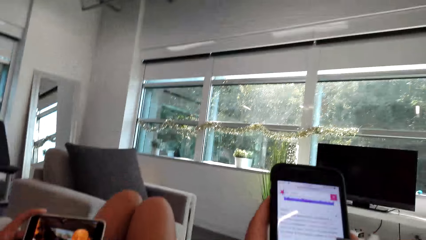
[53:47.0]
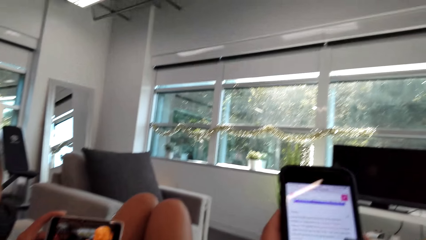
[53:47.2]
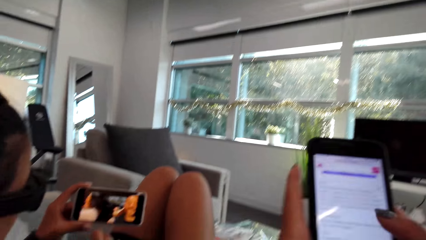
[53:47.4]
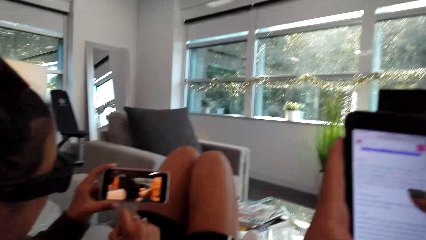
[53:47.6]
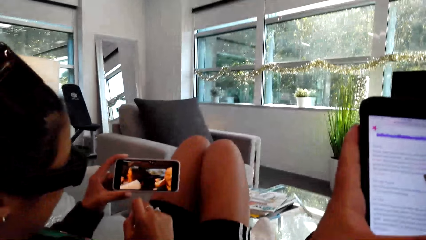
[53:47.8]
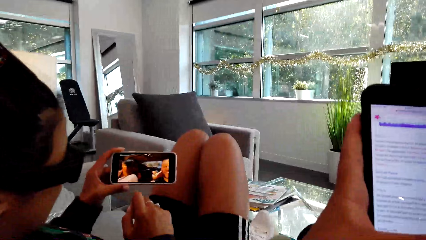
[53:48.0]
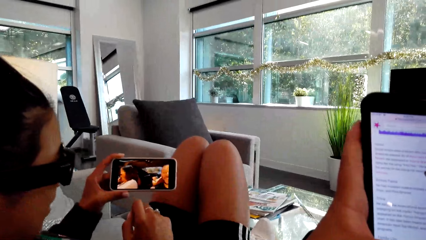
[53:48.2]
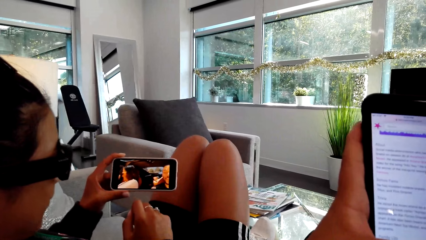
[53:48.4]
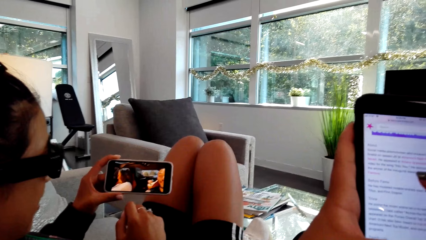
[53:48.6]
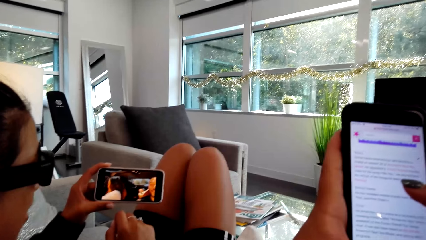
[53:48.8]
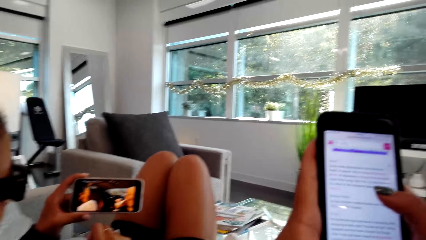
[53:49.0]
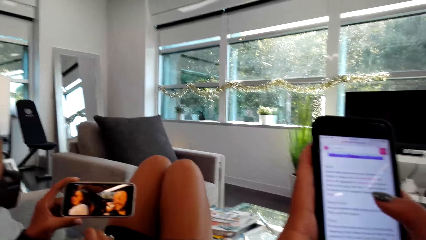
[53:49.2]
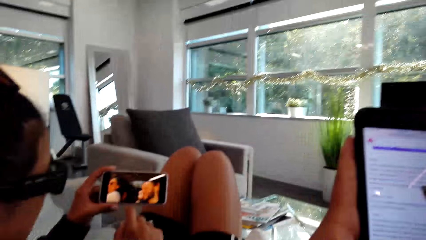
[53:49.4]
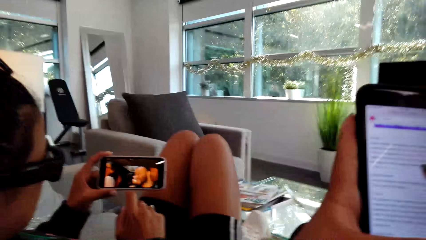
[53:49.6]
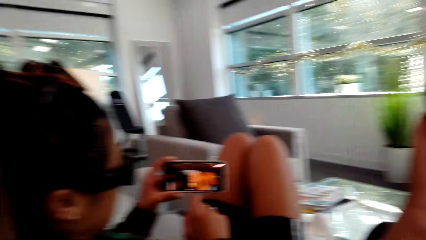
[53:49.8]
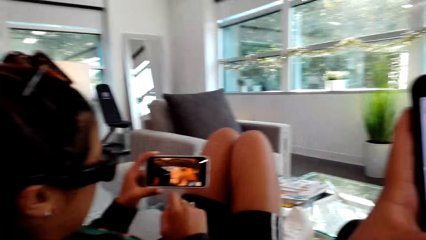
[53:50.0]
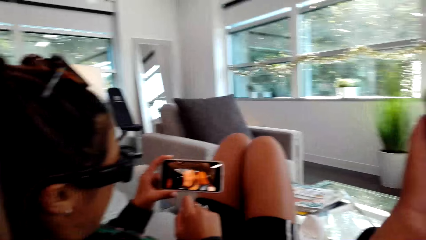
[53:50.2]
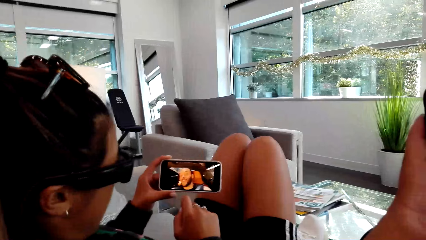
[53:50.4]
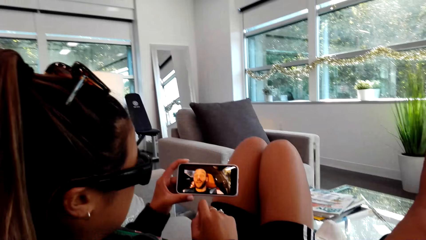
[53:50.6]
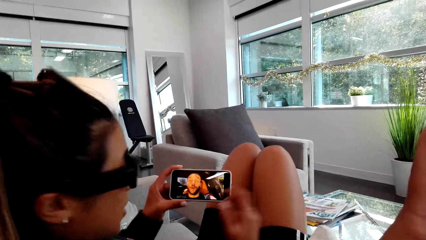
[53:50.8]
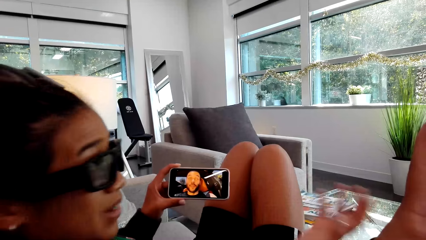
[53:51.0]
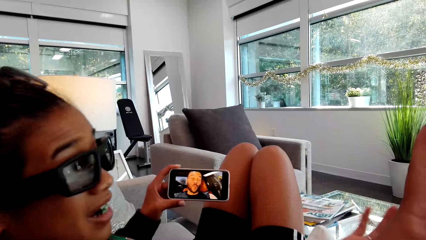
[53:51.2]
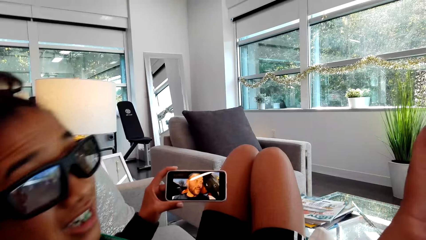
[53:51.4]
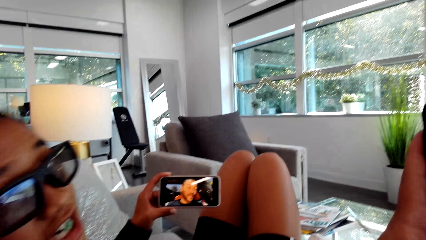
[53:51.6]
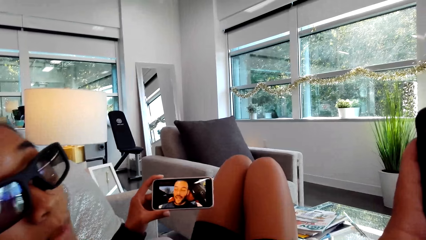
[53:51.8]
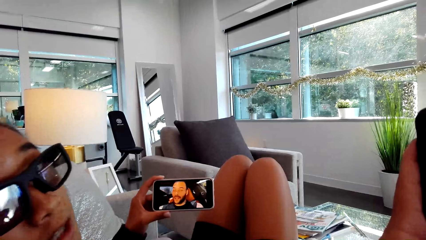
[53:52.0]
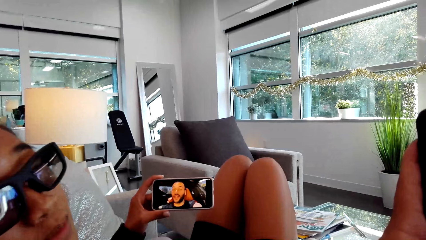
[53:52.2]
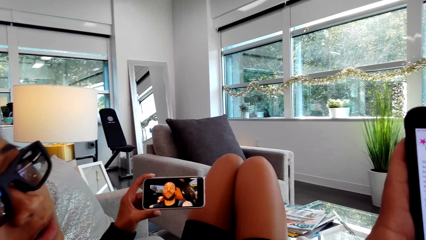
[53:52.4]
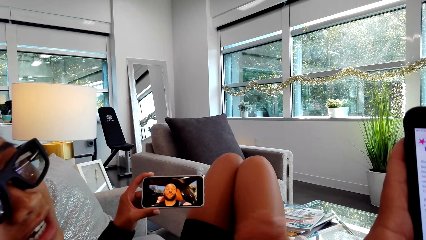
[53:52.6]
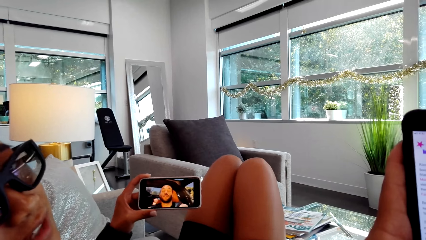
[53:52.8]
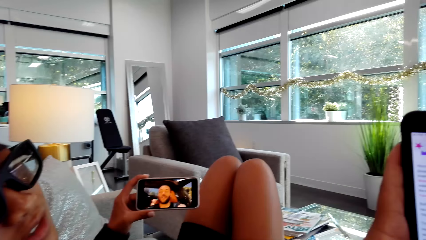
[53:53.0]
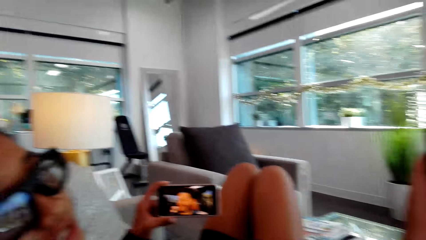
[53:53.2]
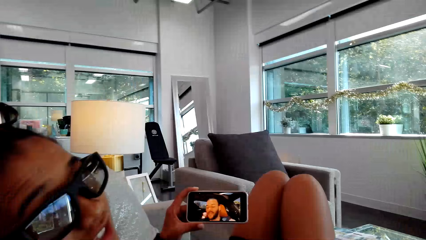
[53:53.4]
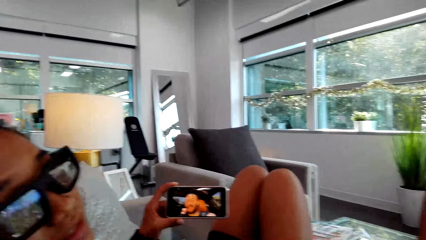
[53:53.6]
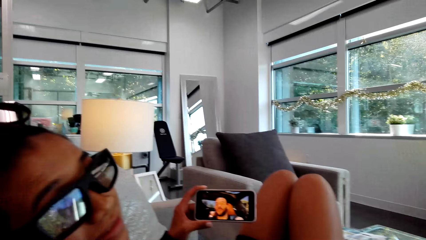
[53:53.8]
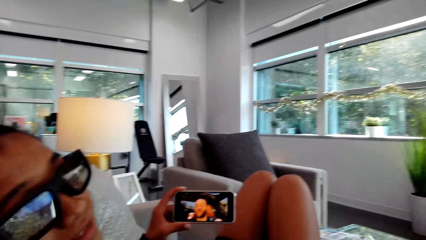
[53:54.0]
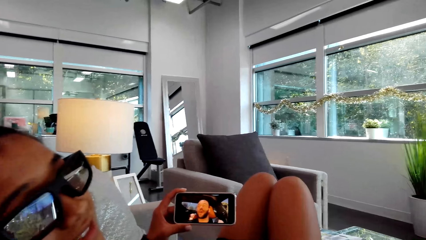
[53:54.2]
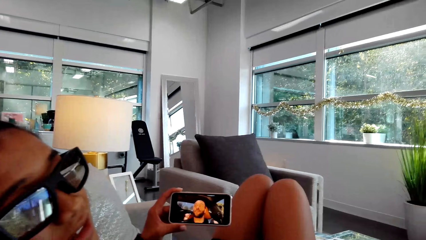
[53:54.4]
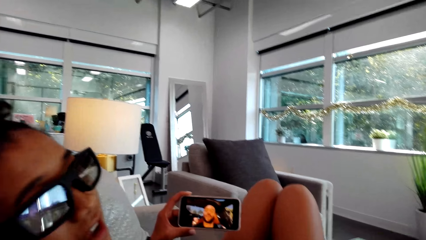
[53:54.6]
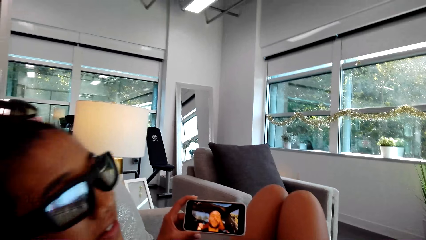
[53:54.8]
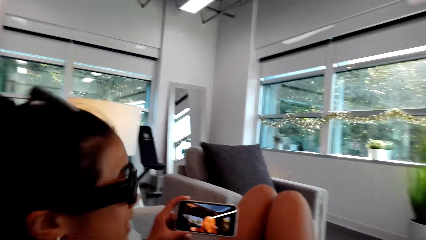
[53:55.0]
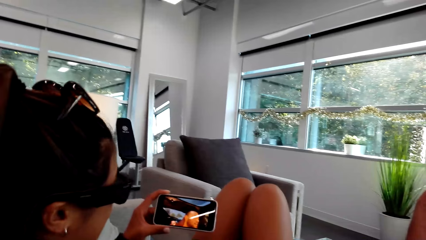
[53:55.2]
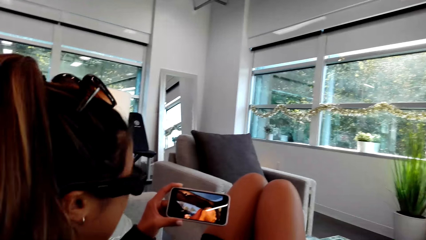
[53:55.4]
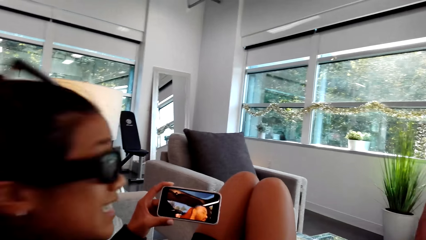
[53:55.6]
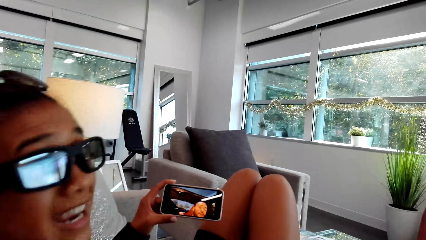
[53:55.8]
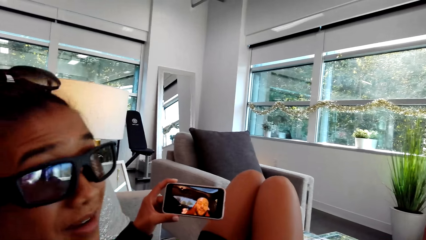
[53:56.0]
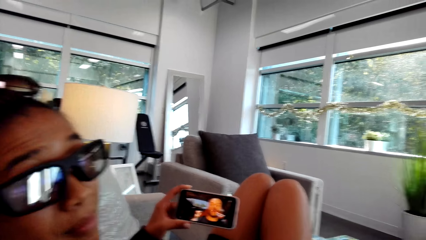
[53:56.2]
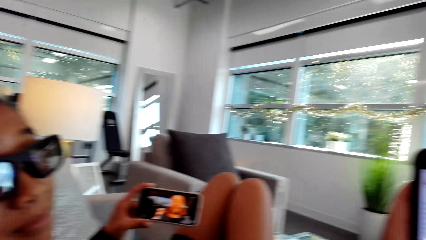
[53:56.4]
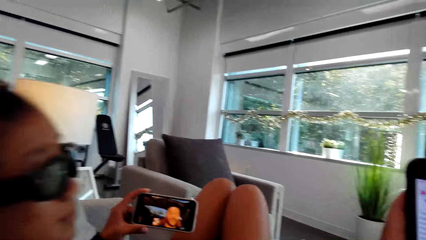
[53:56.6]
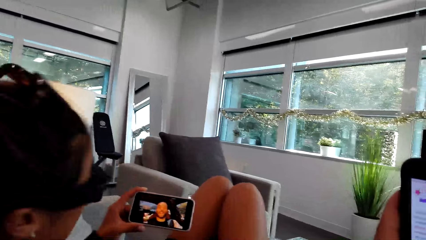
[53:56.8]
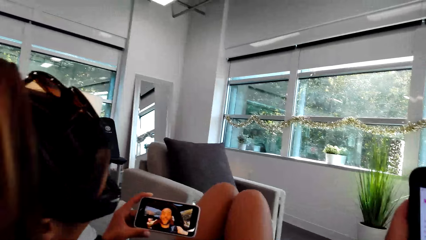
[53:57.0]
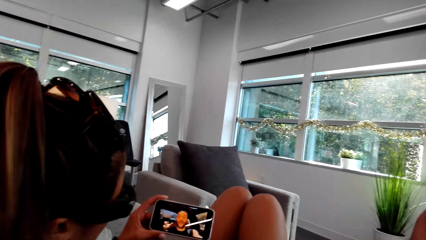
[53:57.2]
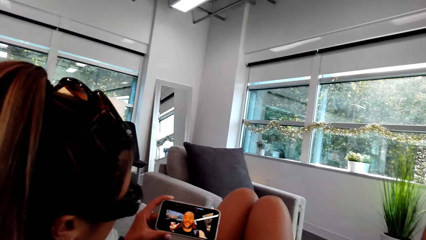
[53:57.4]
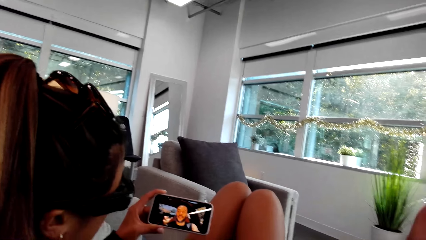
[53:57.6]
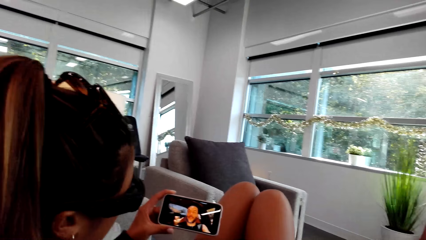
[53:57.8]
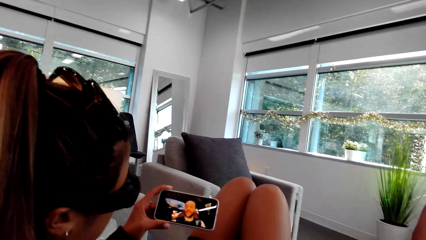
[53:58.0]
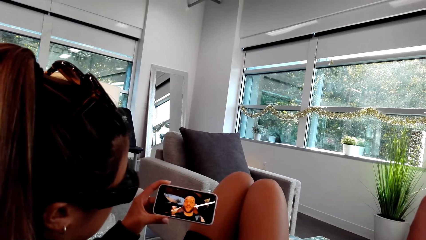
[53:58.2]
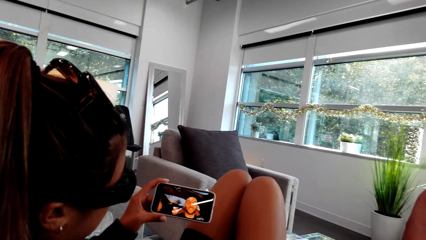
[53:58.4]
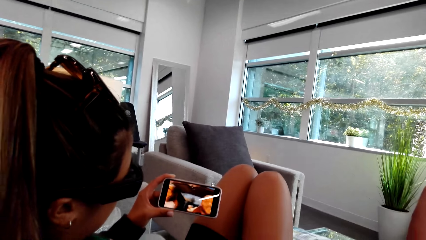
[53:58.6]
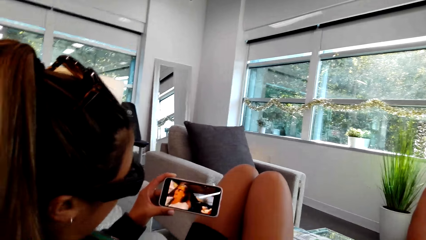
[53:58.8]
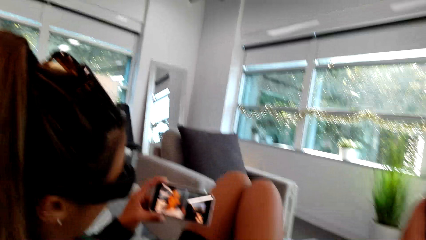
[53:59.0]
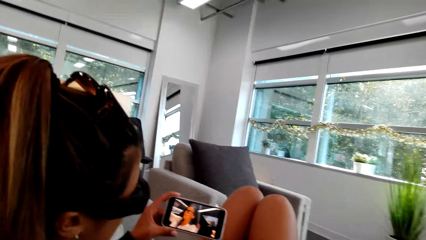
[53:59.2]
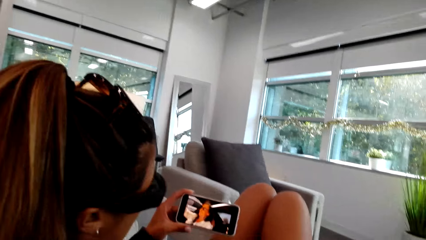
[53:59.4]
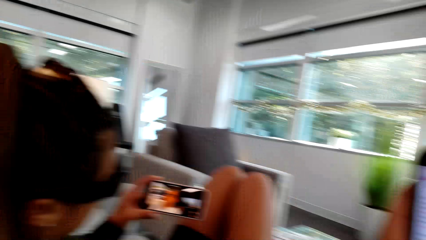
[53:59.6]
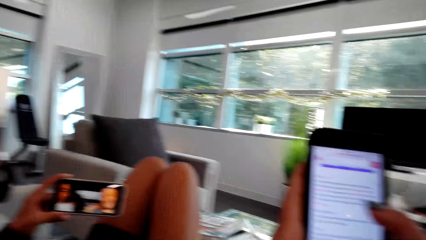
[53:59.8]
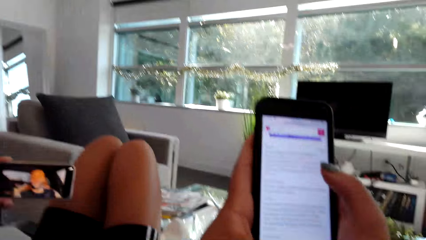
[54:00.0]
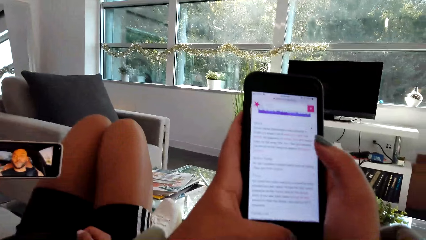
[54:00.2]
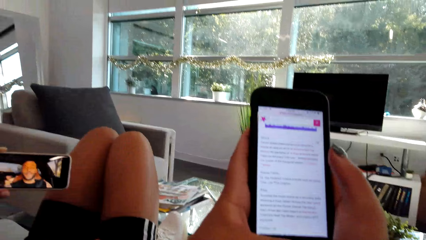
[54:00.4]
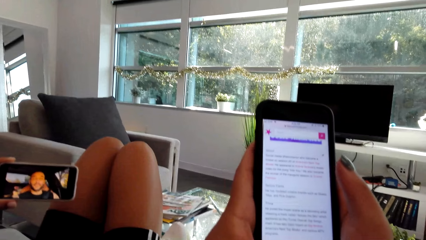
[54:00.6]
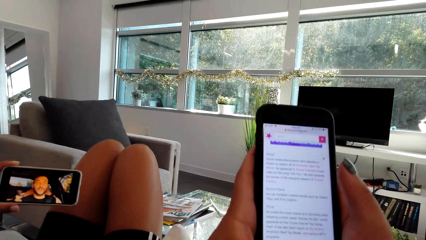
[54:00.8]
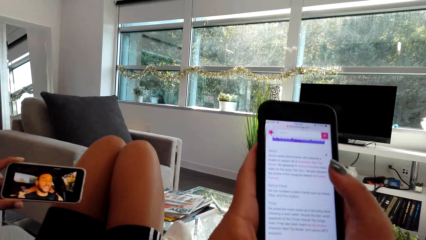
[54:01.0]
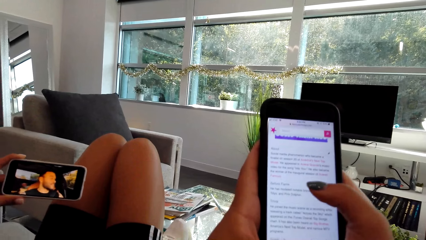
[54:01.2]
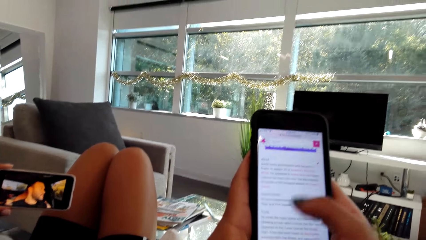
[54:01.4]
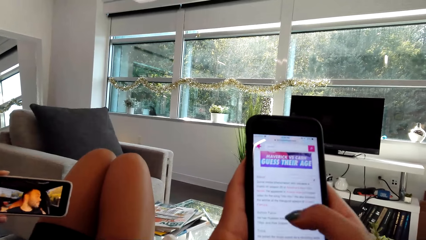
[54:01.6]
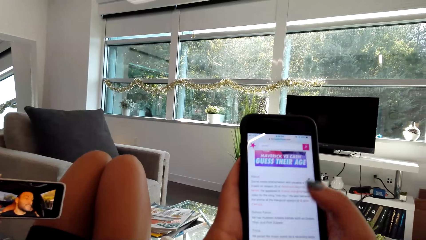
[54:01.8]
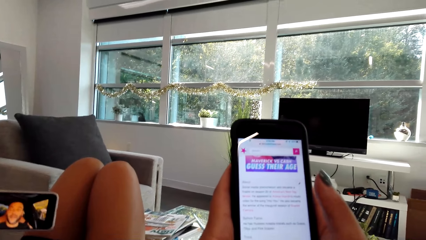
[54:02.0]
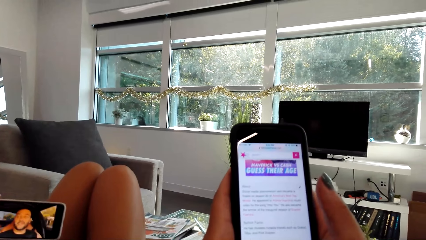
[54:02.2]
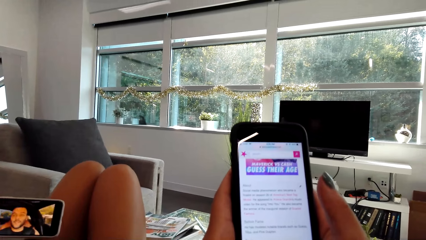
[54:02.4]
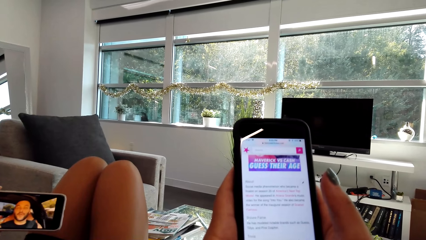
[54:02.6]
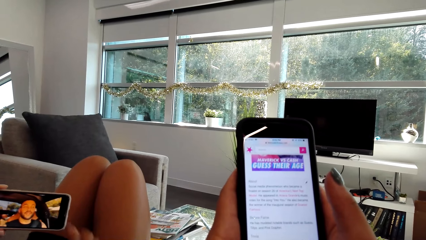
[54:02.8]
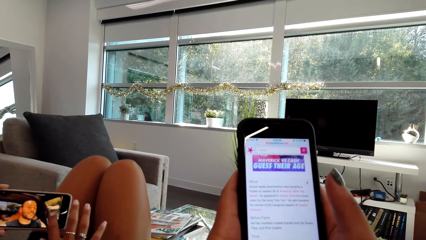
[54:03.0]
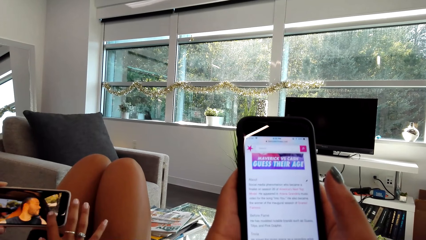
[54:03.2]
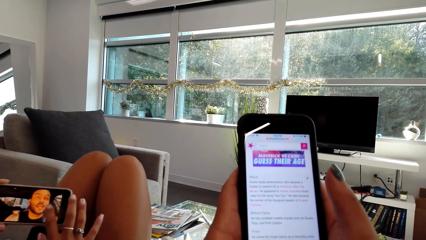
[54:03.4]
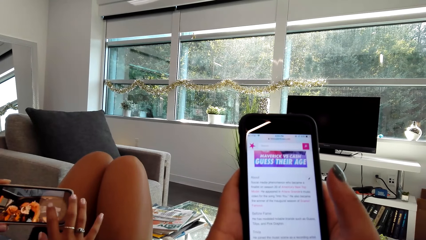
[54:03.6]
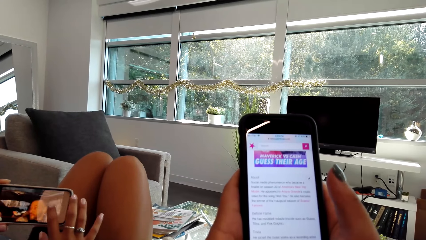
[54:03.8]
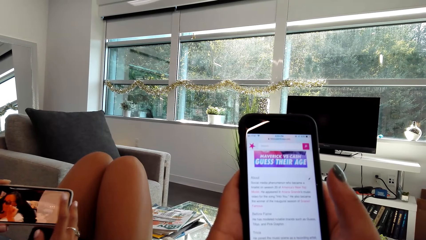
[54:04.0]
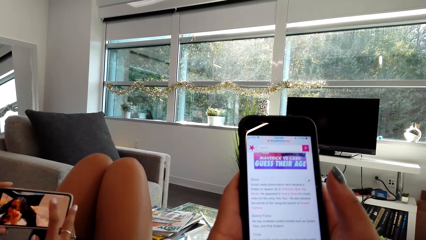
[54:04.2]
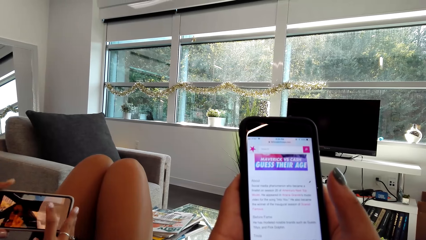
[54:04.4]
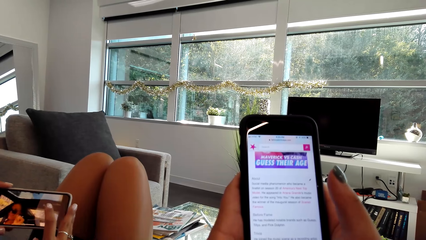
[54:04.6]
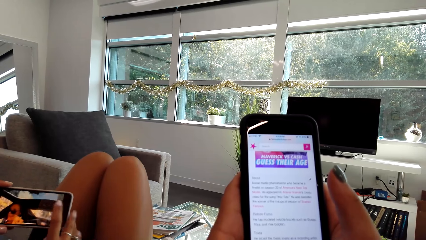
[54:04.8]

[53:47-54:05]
The camera wearer looks ahead. They talk to a person. They look at the phone. They swipe the phone.
